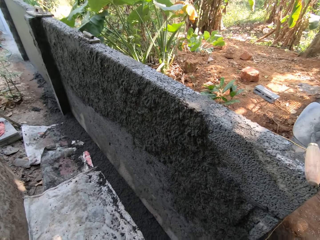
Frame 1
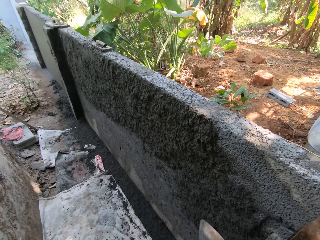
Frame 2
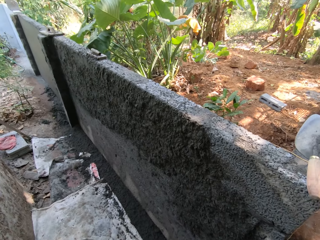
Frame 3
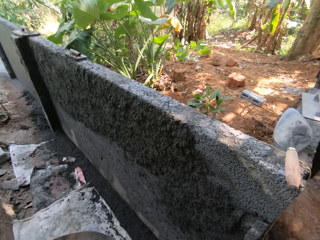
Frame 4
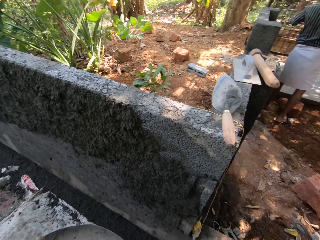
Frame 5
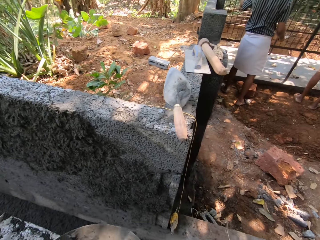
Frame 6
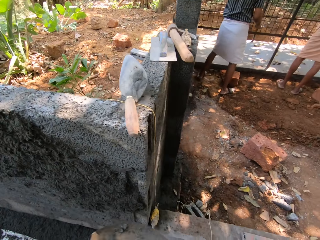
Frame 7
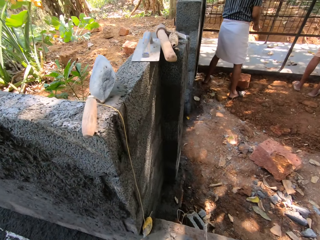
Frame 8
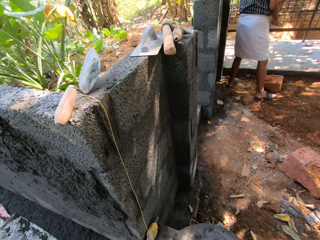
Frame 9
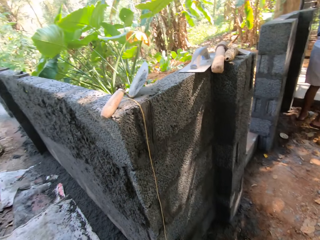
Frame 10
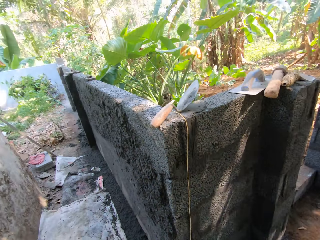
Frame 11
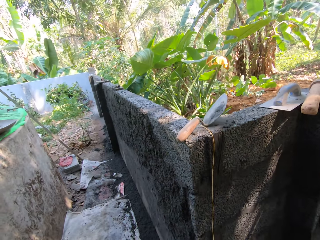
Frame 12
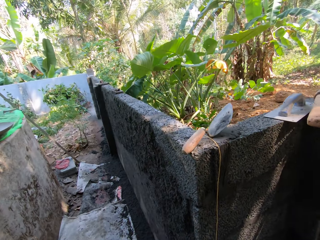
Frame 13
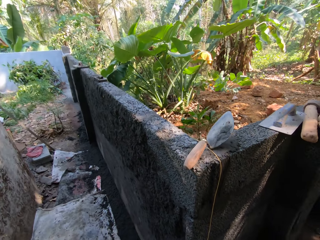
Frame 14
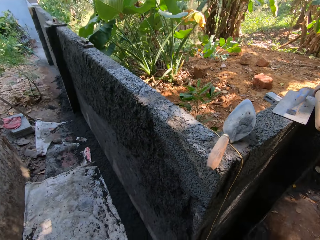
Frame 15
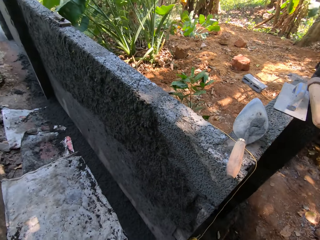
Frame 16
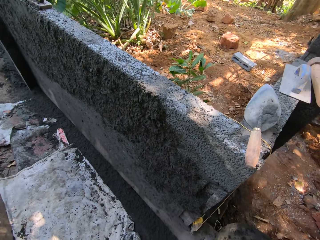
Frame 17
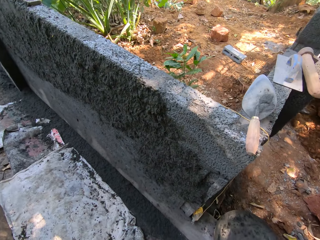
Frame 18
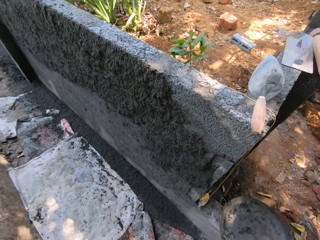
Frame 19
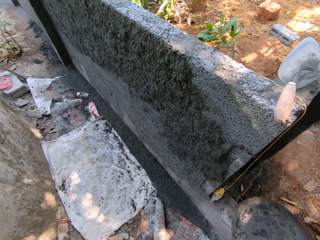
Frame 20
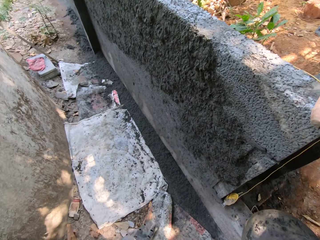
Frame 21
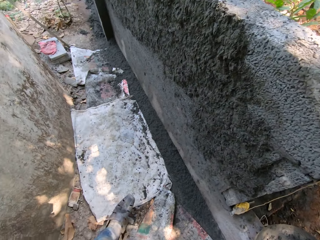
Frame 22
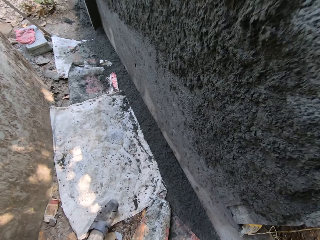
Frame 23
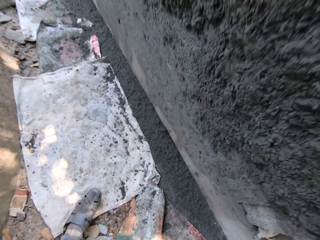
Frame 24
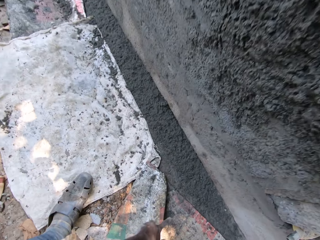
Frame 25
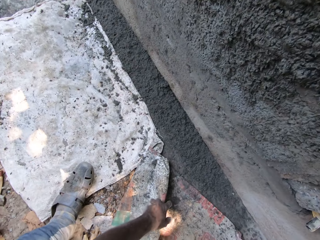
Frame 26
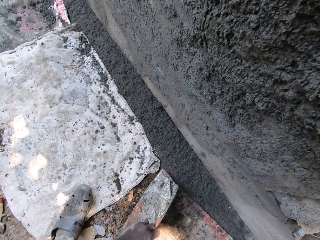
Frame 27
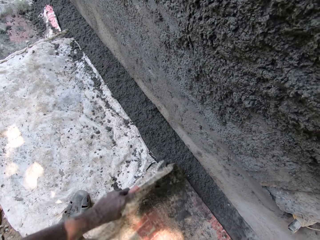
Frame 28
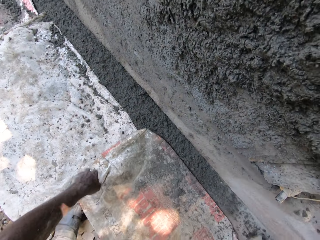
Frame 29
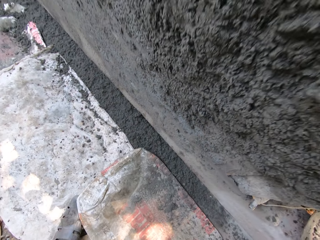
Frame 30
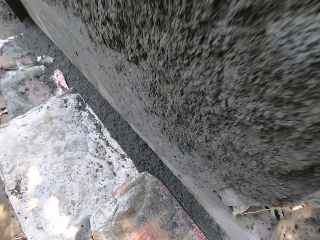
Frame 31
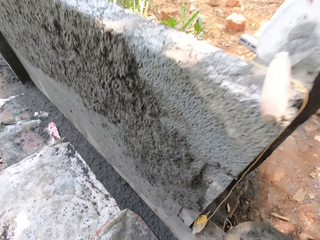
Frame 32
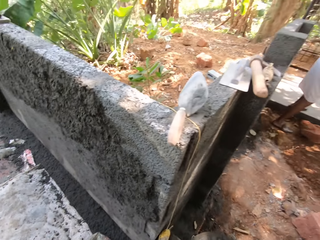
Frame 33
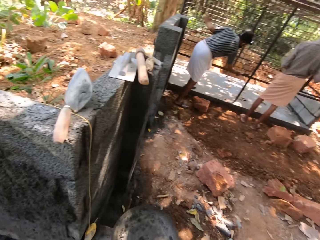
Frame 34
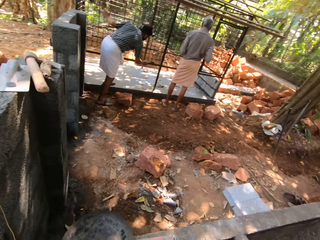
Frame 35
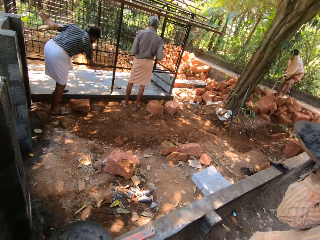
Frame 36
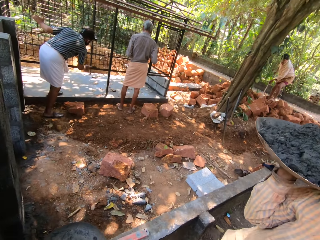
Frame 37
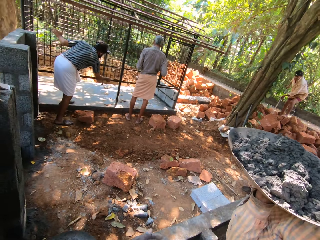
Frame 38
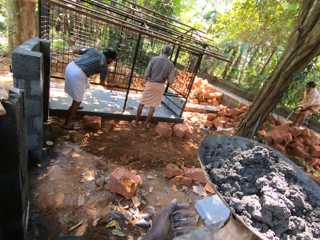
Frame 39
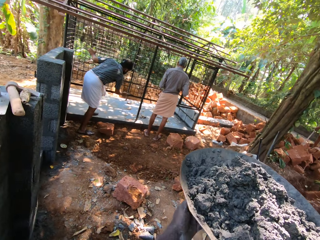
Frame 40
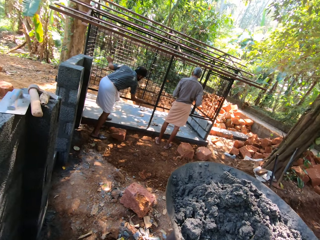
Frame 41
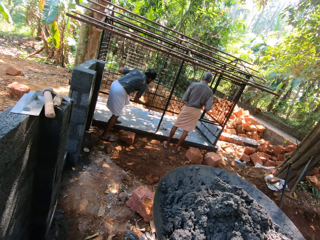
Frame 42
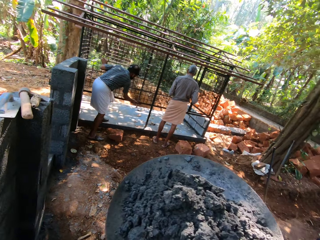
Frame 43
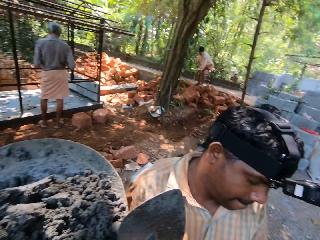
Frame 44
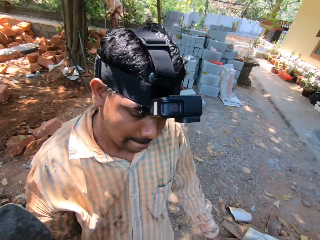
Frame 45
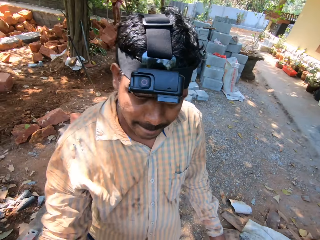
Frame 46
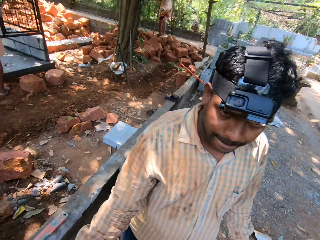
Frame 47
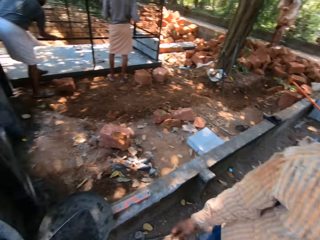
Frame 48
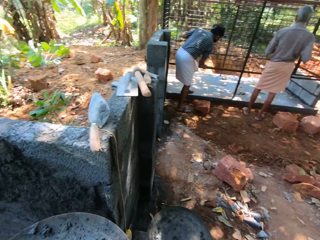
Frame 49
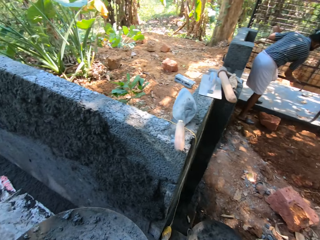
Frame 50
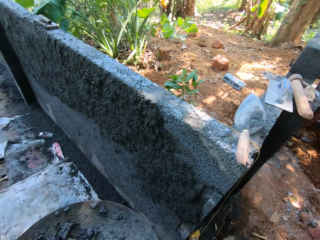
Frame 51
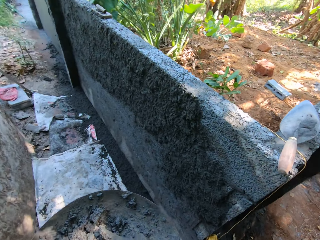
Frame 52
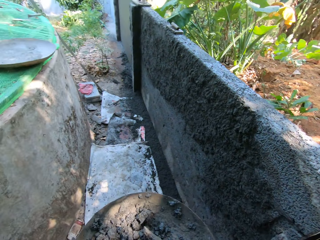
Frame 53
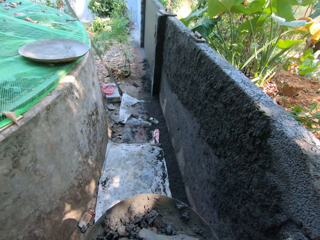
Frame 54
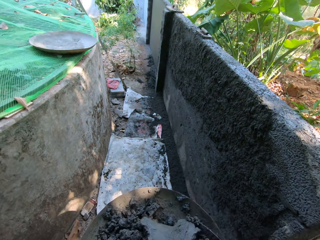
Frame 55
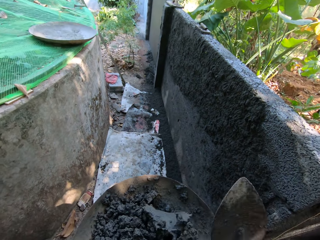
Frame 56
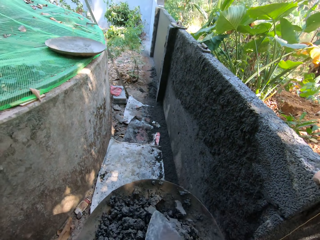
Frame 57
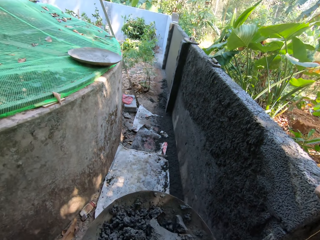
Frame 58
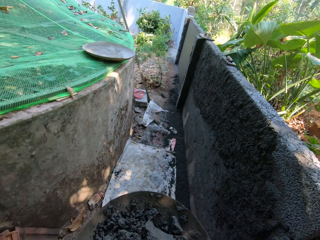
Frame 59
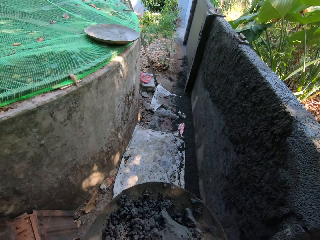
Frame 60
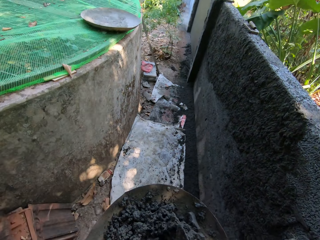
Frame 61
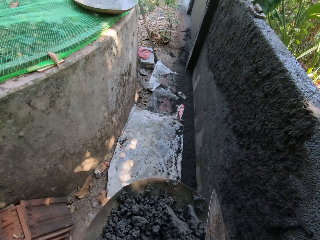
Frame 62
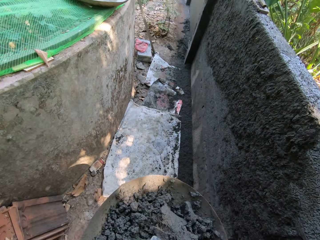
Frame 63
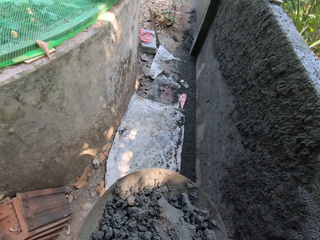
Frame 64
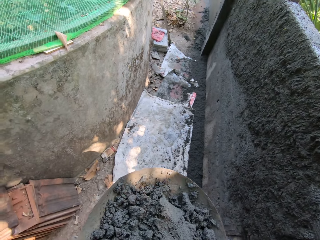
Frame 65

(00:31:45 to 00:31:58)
The camera wearer plasters the wall with the mortar in the hand trowel in his right hand. He touches a sack on the floor with his left hand. He picks up the sack paper on the ground. A man paints an iron cage with a brush in his right hand. Another man carries a head pan of mortar with his right hand. The camera wearer carries the head pan of mortar from the other man with both hands. He holds the head pan of mortar with his left hand. He mixes the mortar in the head pan with the hand trowel in his right hand.

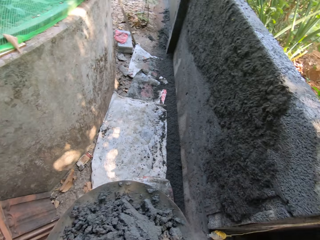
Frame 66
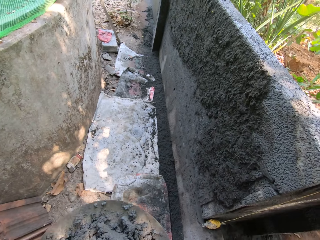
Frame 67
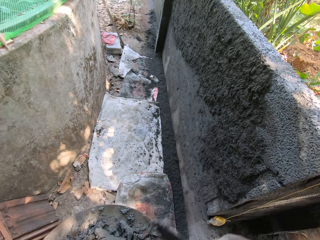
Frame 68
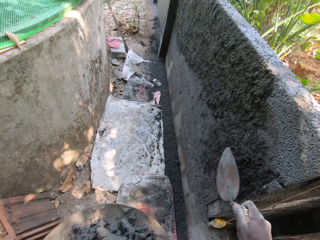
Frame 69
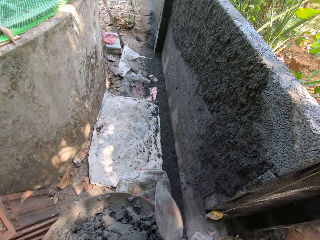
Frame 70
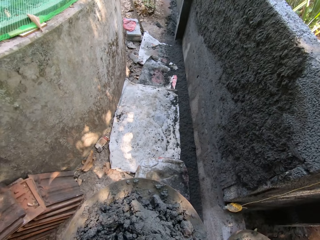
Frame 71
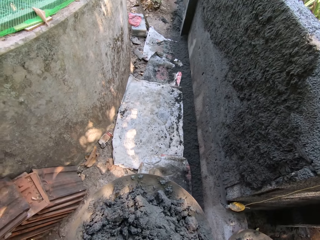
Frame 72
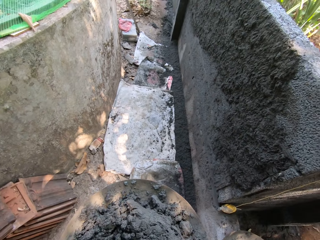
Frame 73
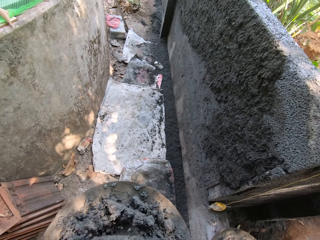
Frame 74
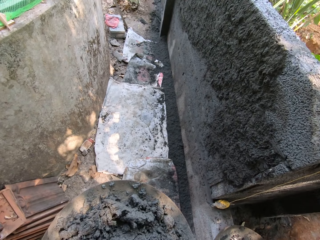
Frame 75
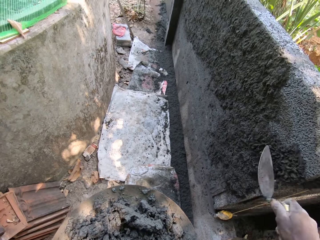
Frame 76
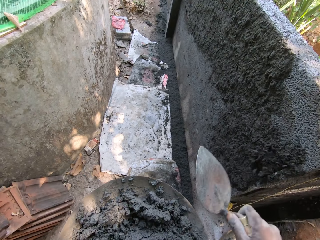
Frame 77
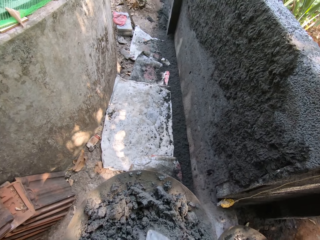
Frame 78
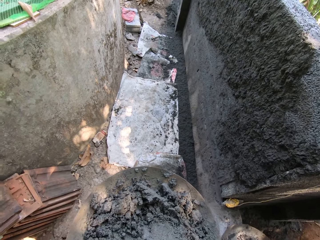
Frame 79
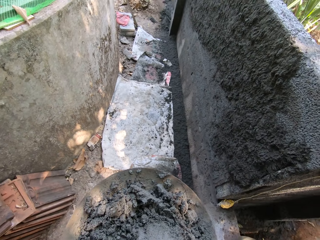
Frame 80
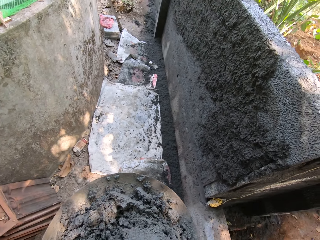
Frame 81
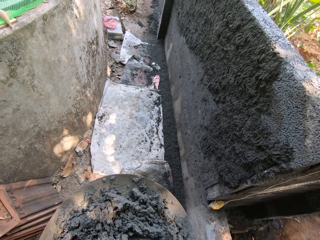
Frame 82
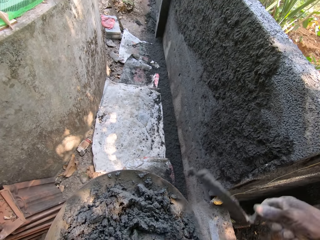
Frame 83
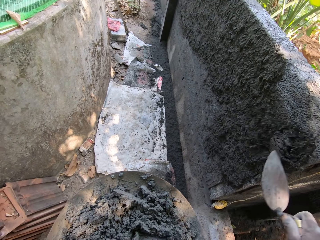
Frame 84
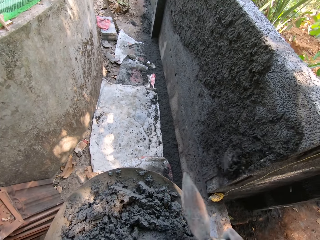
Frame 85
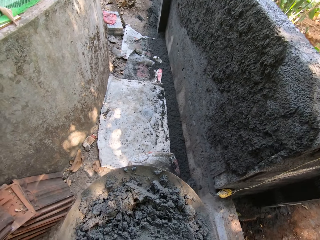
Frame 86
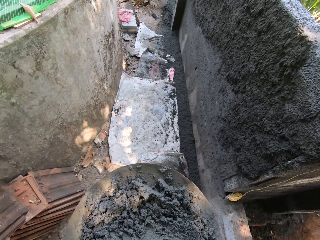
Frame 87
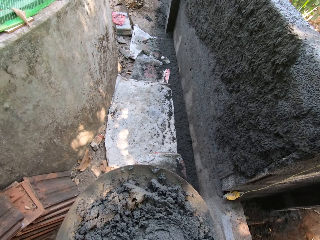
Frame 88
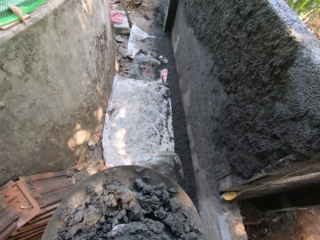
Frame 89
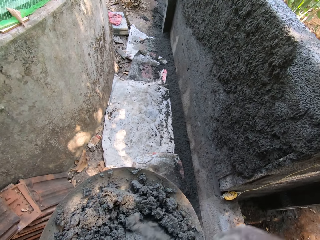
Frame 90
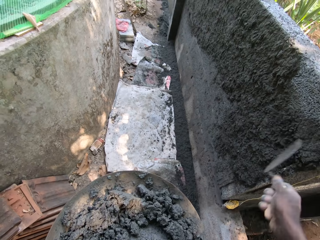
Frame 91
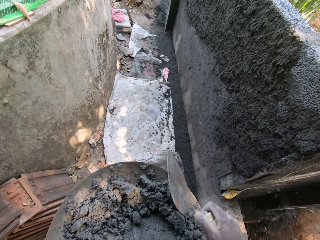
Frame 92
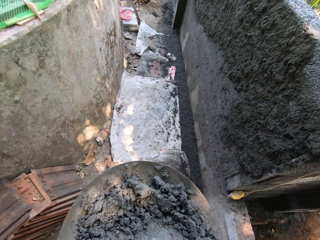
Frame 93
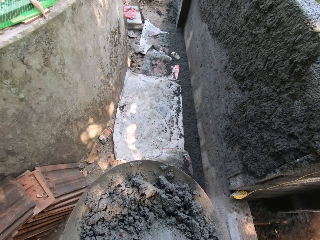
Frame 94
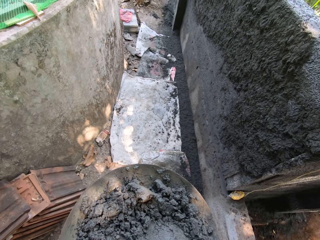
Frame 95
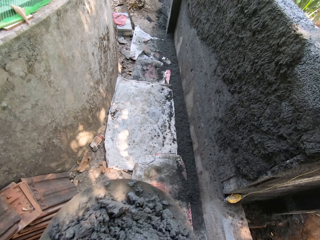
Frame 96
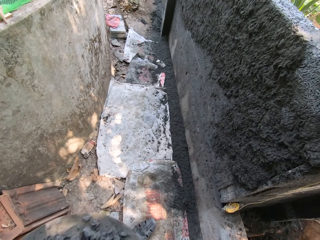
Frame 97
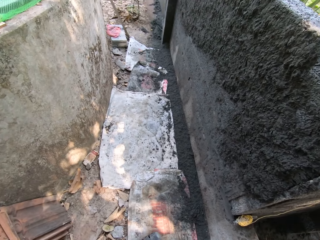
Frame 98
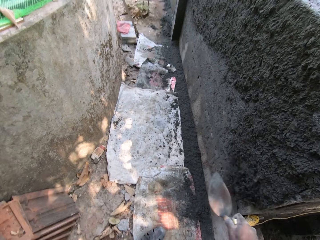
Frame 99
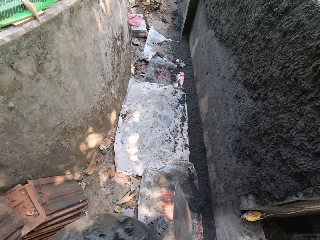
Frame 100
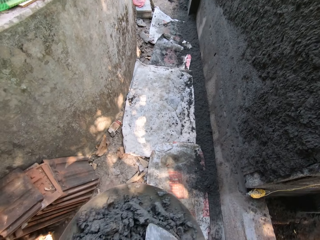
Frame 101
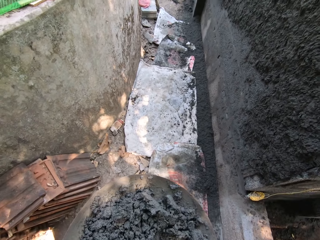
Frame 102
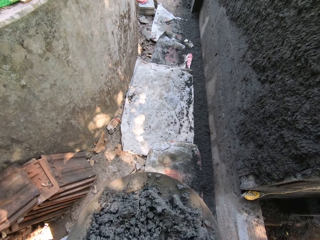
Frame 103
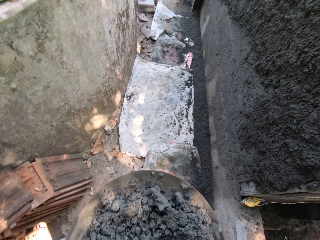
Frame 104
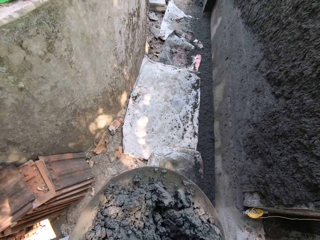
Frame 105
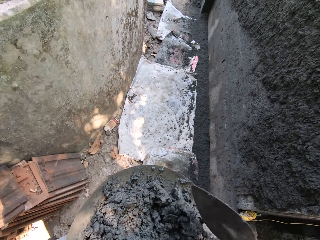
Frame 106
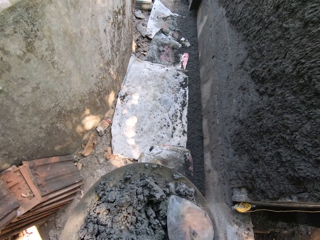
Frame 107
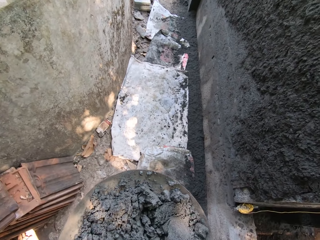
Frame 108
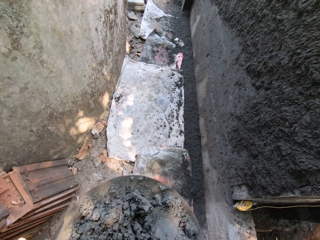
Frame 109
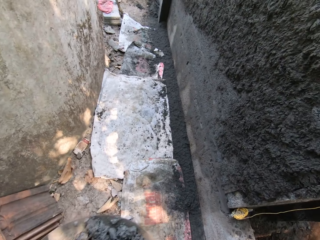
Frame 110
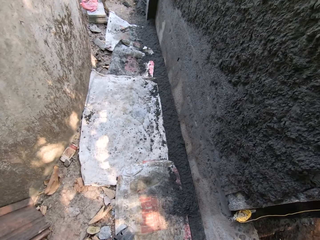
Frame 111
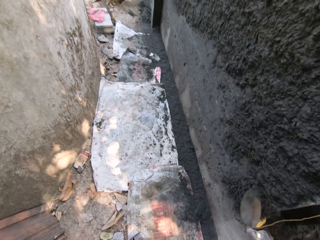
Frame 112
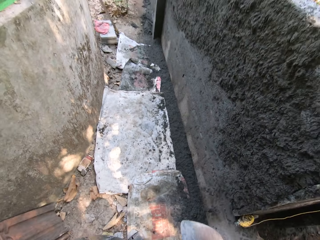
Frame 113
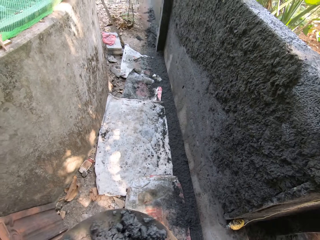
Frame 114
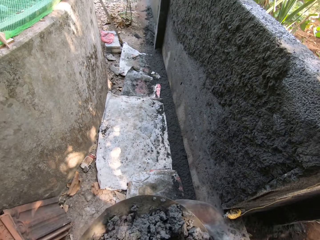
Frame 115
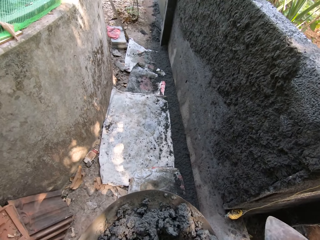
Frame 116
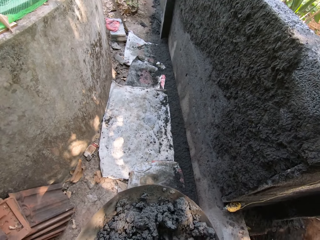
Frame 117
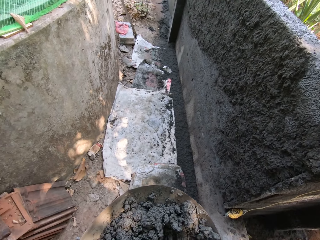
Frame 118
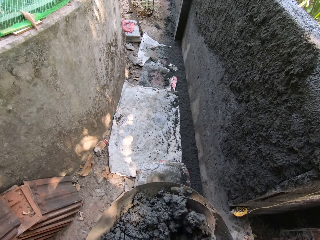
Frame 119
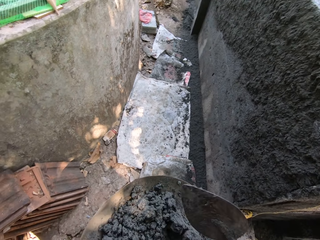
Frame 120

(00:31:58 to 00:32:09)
The camera wearer takes mortar from the head pan with the hand trowel in his right hand. He plasters the wall with the mortar in the hand trowel in his right hand. He takes mortar from the head pan with the hand trowel in his right hand. He plasters the wall with the mortar in the hand trowel in his right hand. He takes mortar from the head pan with the hand trowel in his right hand. He plasters the wall with the mortar in the hand trowel in his right hand. He takes mortar from the head pan with the hand trowel in his right hand. He plasters the wall with the mortar in the hand trowel in his right hand. He takes mortar from the head pan with the hand trowel in his right hand. He plasters the wall with the mortar in the hand trowel in his right hand. He mixes the mortar in the head pan with the hand trowel in his right hand. He takes mortar from the head pan with the hand trowel in his right hand. He plasters the wall with the mortar in the hand trowel in his right hand.
